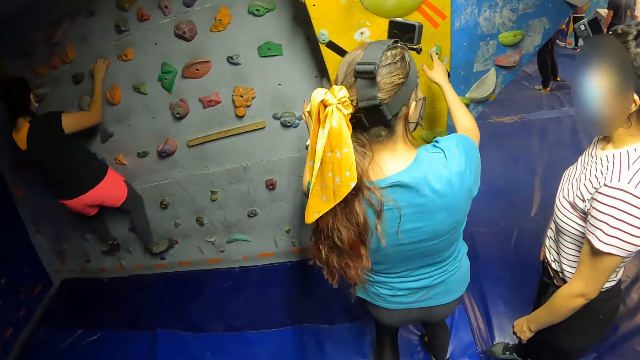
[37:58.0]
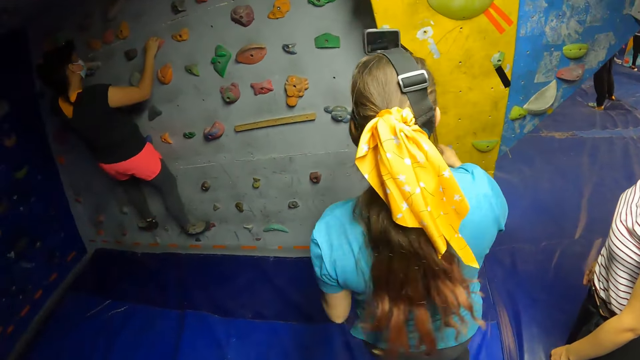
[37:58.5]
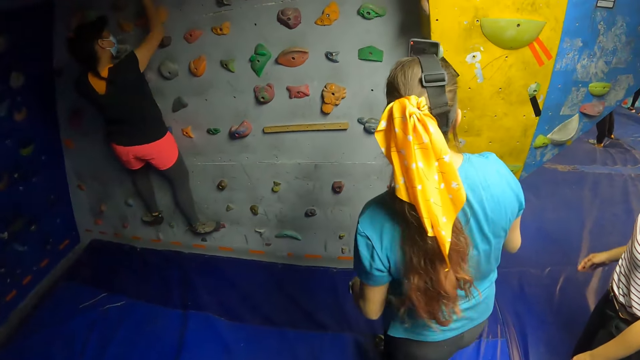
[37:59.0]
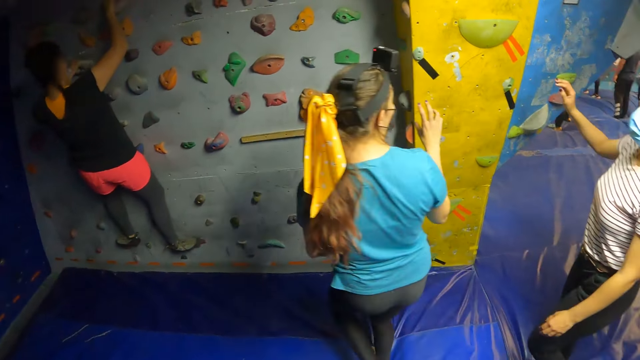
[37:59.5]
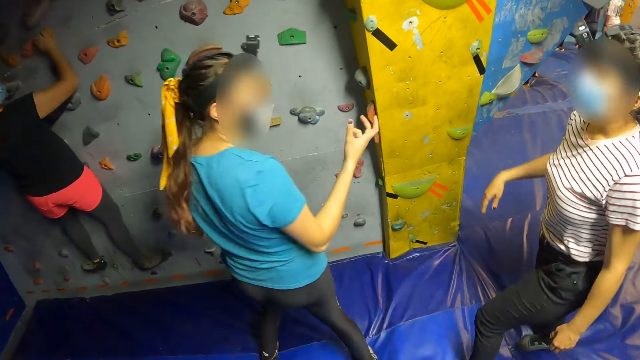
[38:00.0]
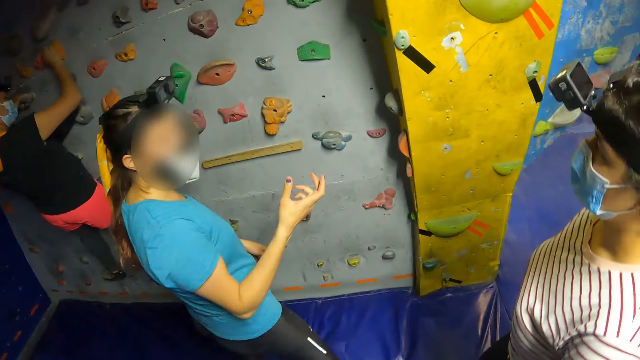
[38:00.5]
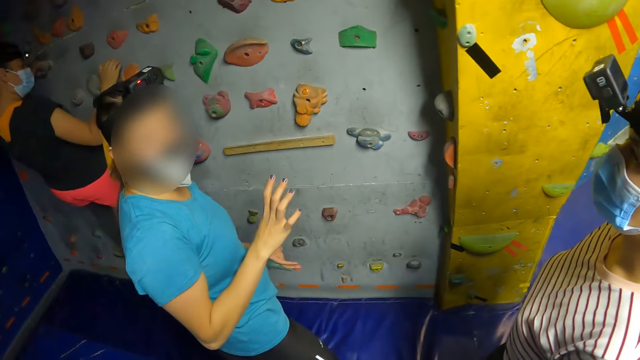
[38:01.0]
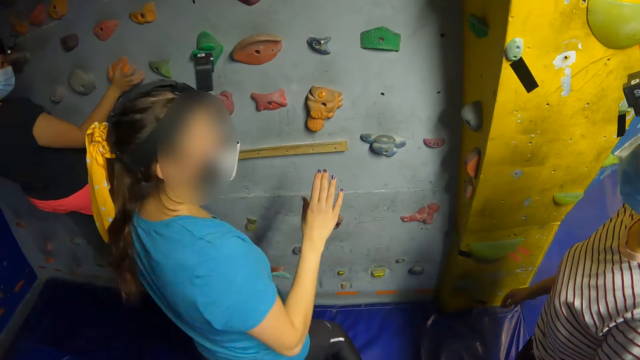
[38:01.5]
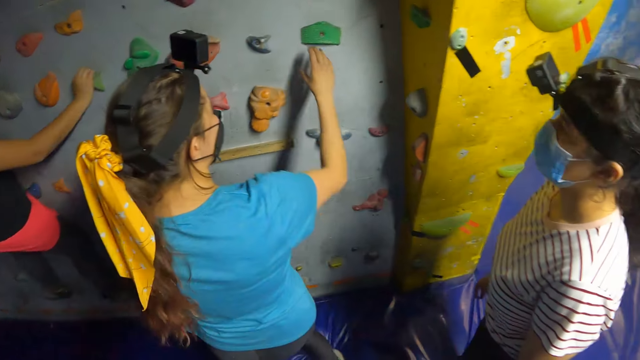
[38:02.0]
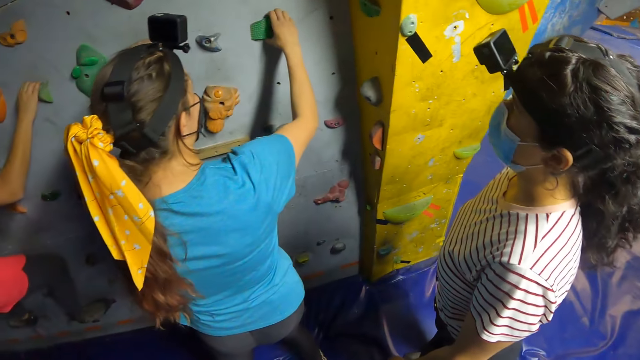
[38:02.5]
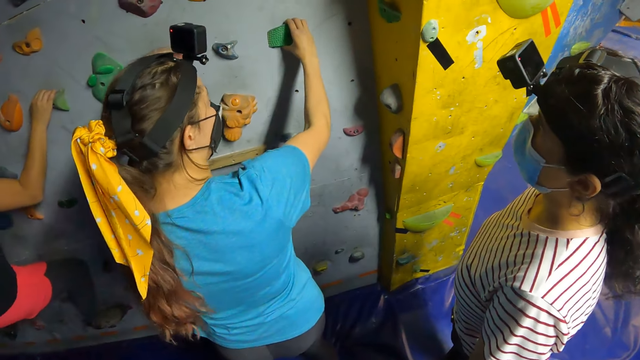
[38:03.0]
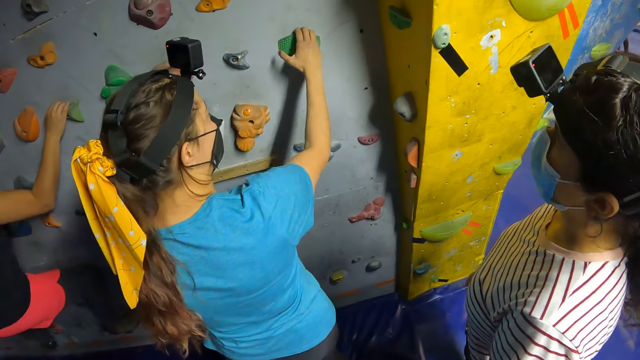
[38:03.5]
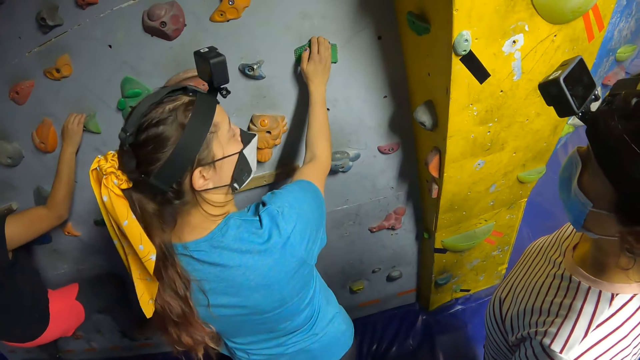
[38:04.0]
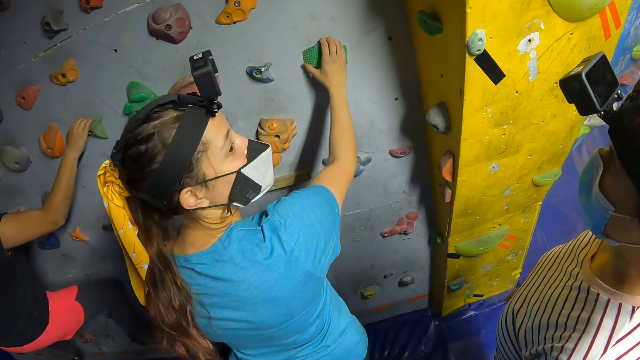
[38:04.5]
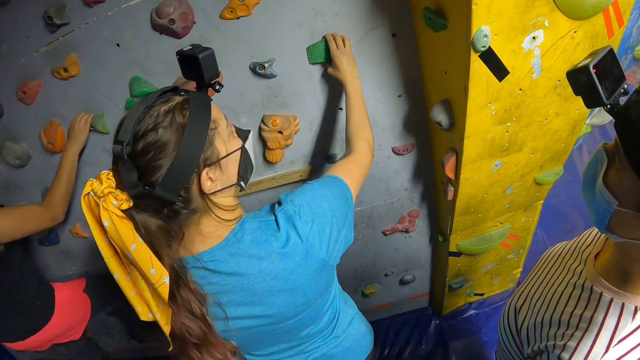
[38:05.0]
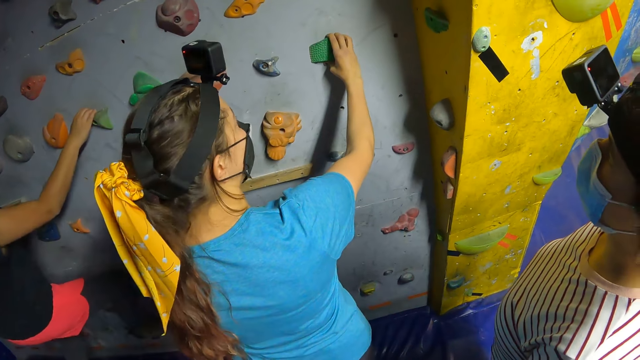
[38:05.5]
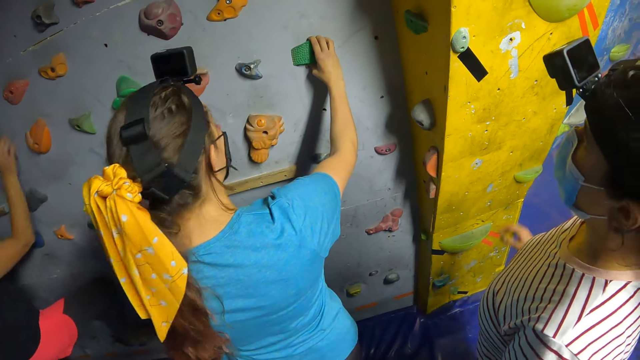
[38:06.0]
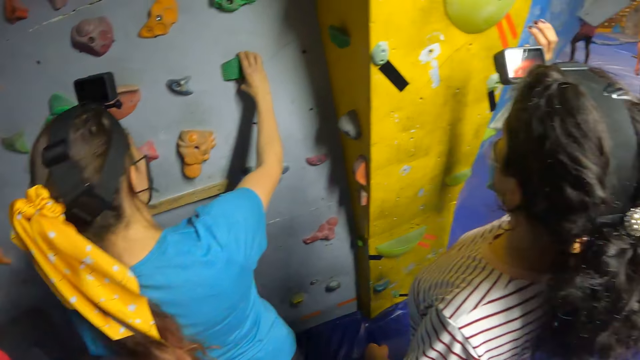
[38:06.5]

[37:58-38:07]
The camera wearer moves around. A girl touches a climbing hold with her right hand. The girl holds the wall climbing holds.

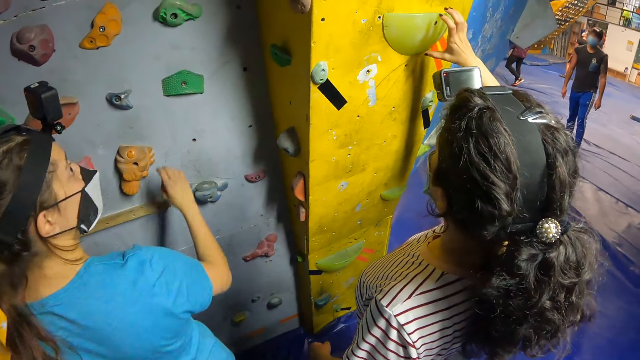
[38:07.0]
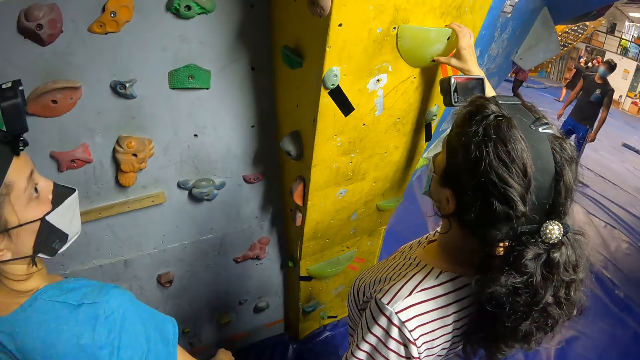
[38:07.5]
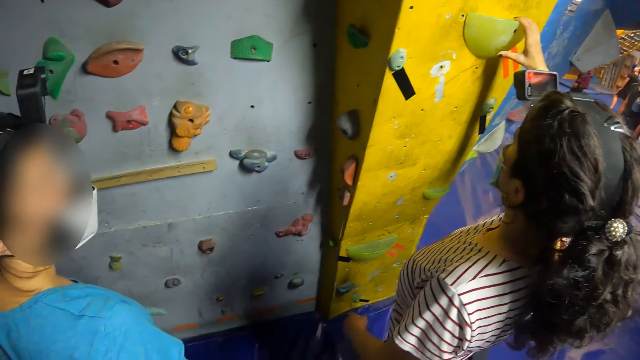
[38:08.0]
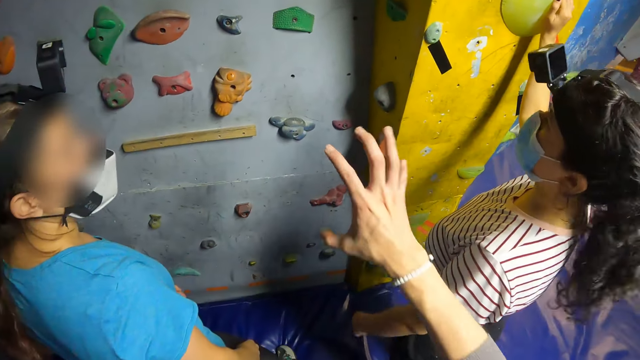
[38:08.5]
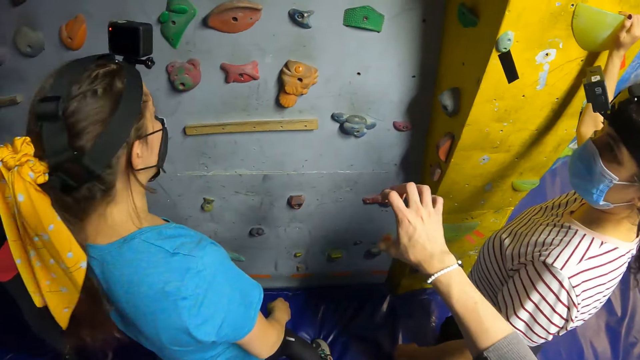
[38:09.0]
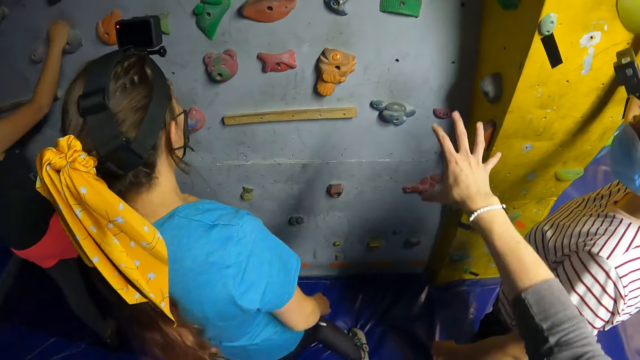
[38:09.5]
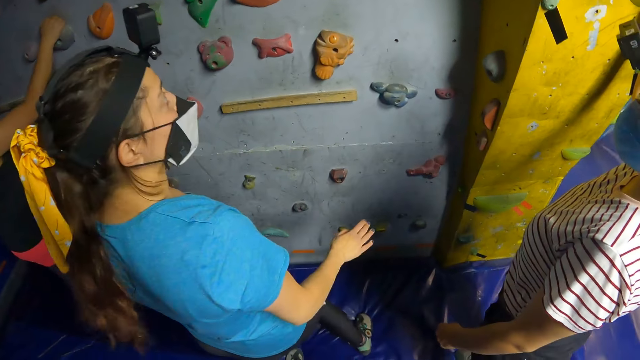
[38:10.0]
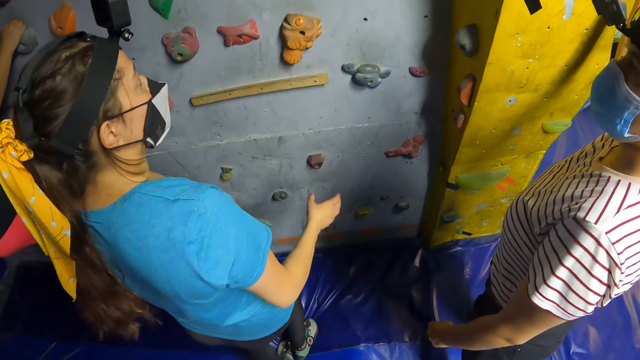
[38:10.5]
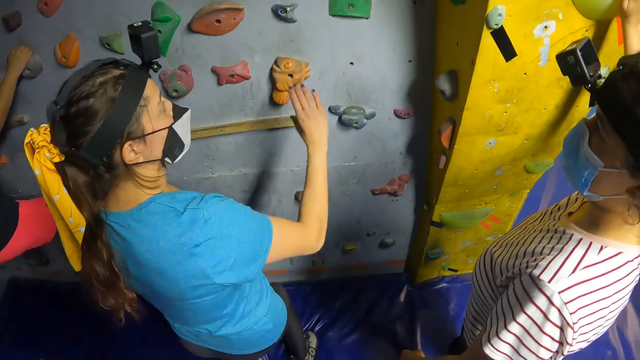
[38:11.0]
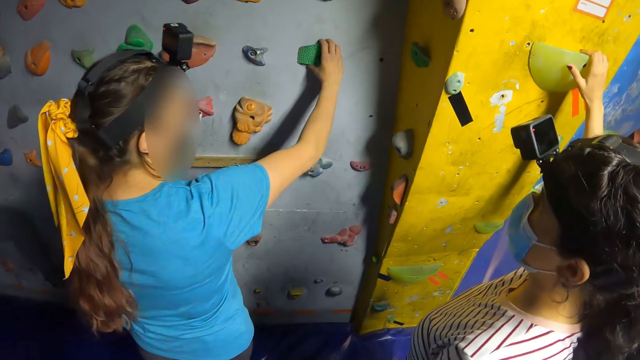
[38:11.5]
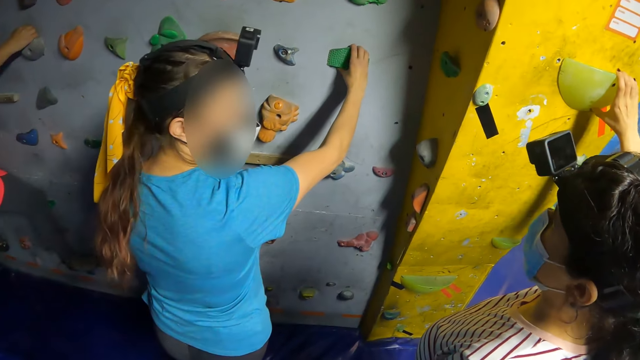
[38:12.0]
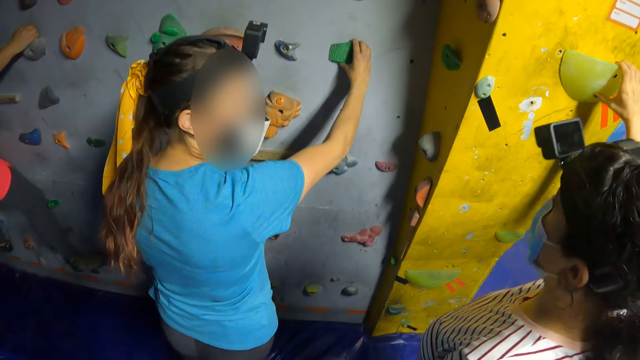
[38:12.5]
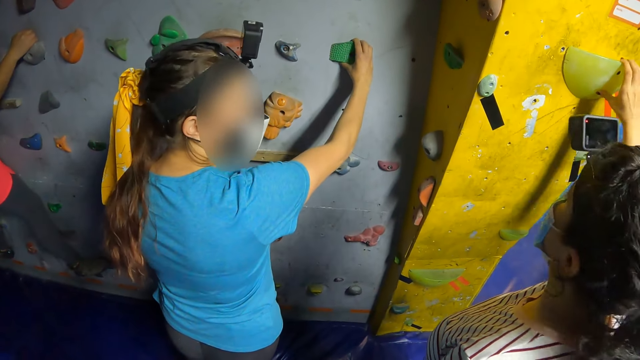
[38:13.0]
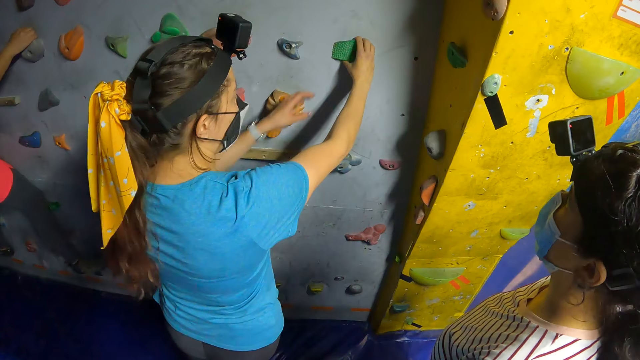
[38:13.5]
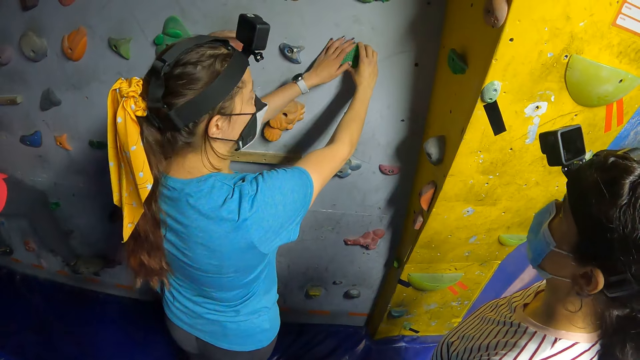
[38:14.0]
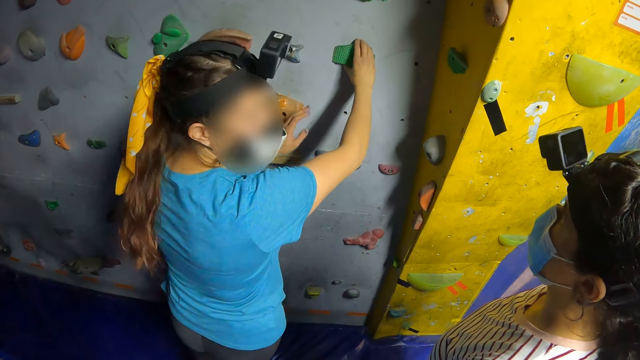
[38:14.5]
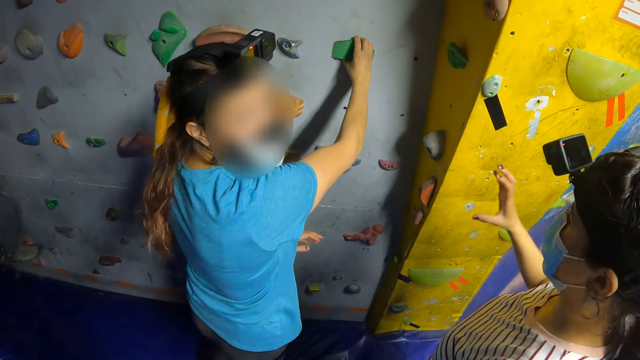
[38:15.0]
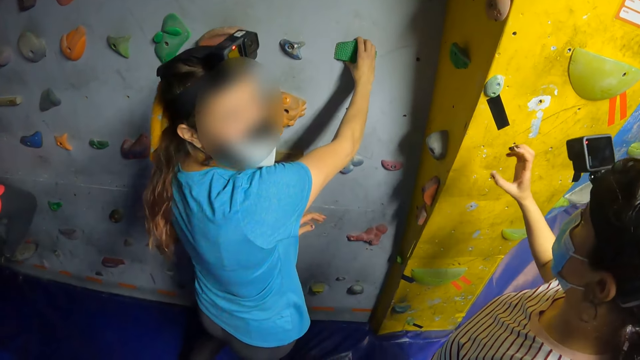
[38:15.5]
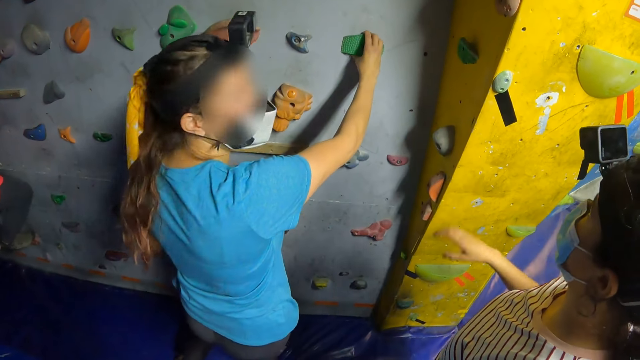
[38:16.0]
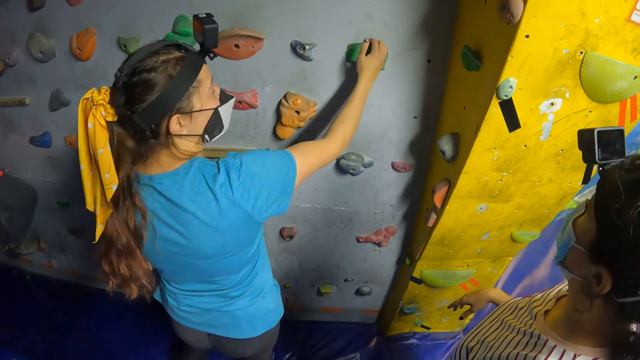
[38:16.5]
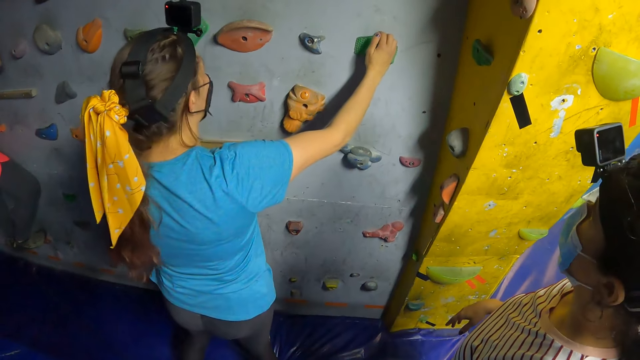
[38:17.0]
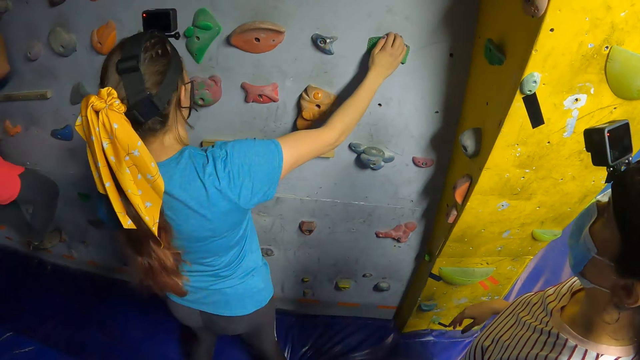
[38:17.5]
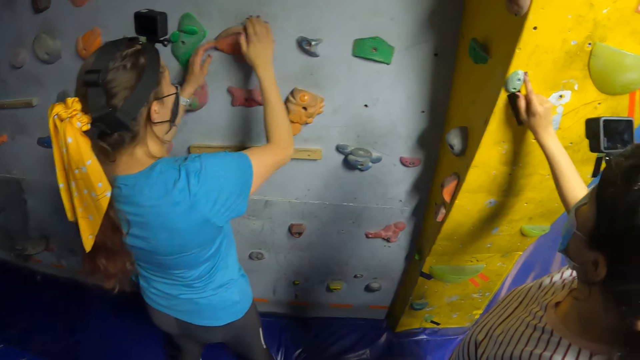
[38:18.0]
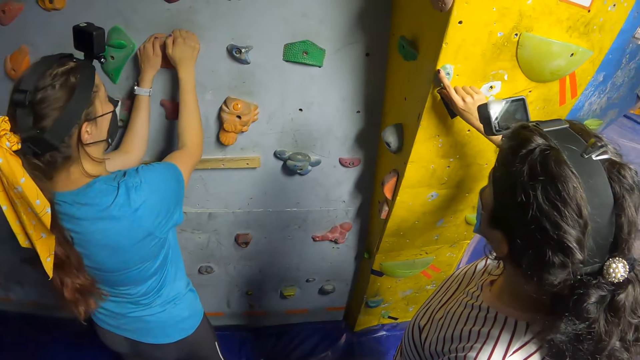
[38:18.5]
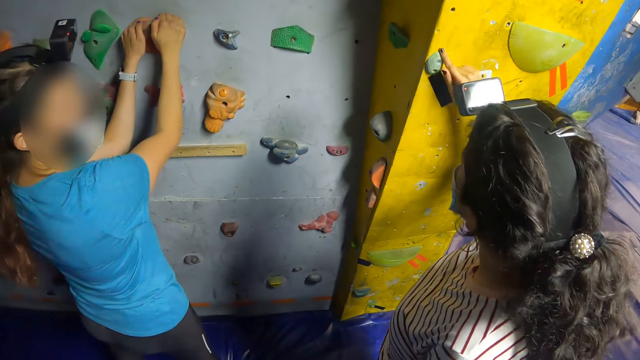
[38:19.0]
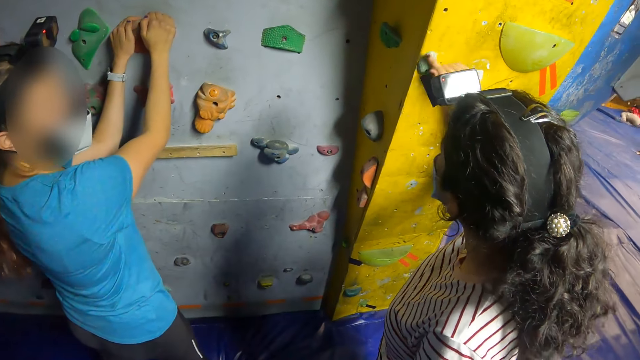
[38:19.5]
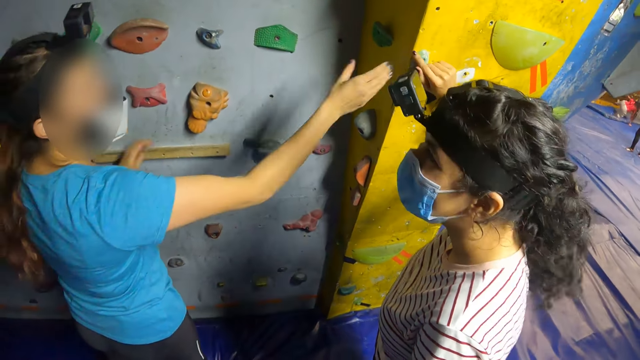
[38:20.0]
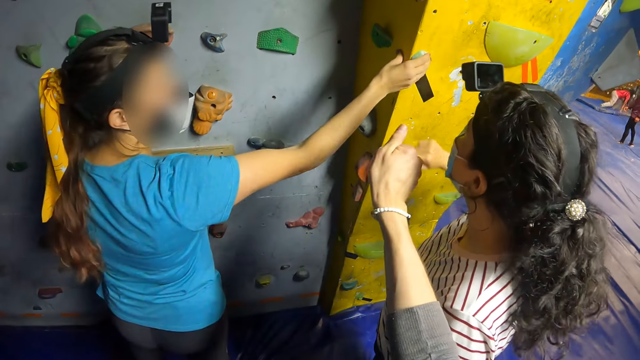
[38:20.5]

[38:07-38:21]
A girl touches the climbing hold with her right hand. The girl holds the wall climbing holds. The camera wearer stretches his hand. Another girl touches the climbing hold with her right hand. The other girl holds the wall climbing holds. The other girl touches the climbing hold with both hands. The first girl raises her right hand. The first girl touches a climbing hold with her right hand. The other girl touches a climbing hold with both hands. The first girl holds a wall climbing hold with both hands. The other girl touches the climbing hold with her right hand.
